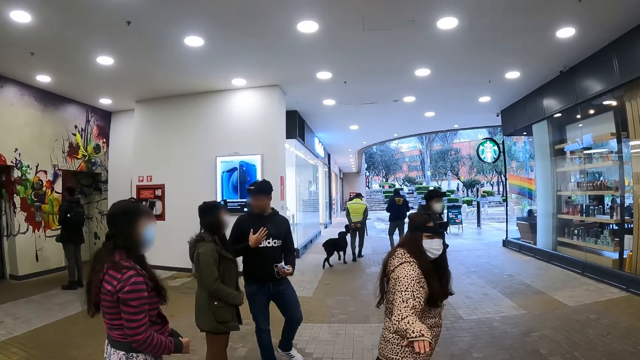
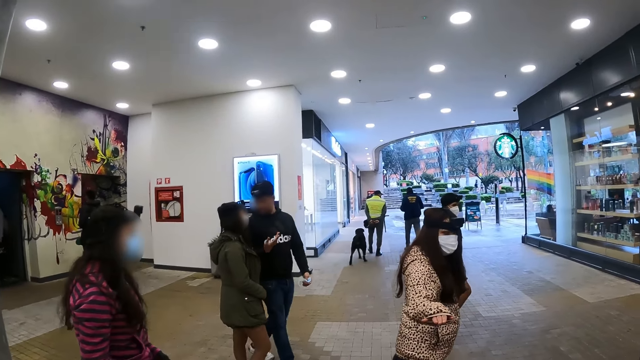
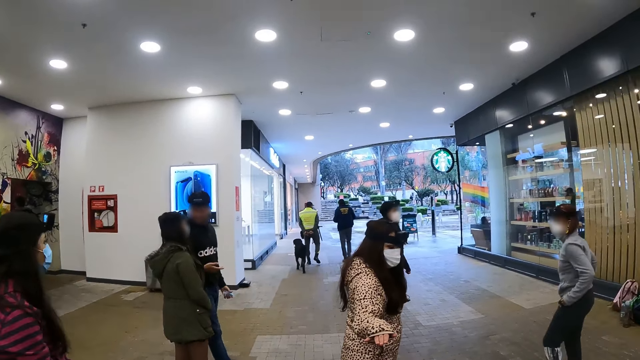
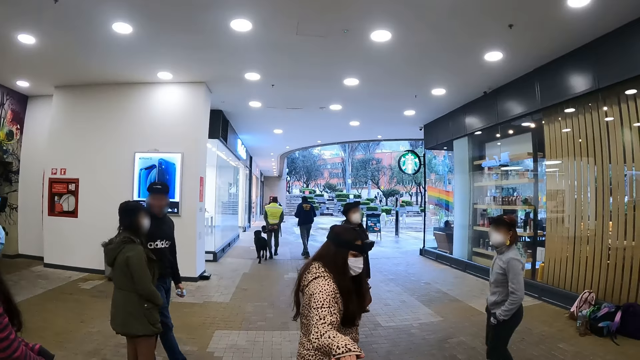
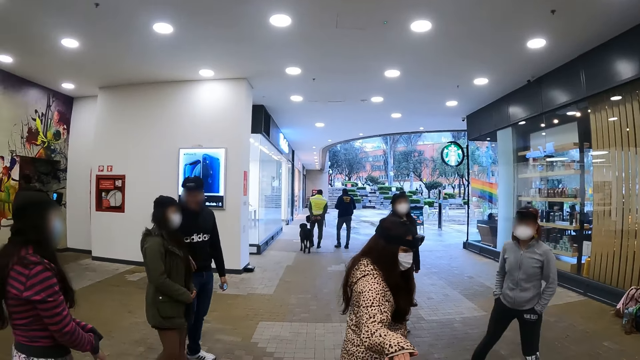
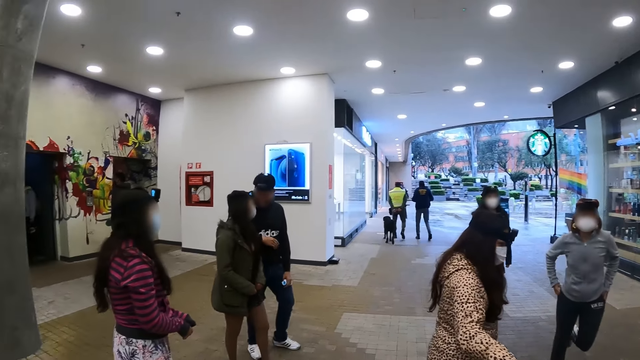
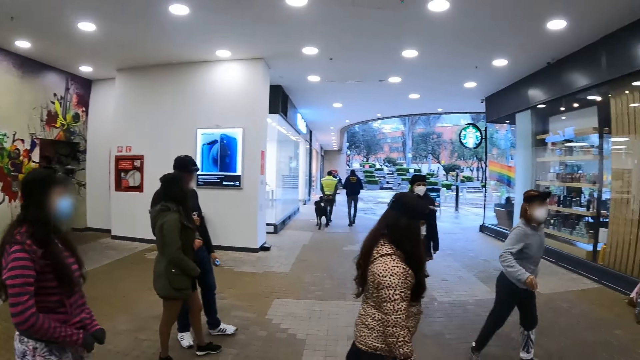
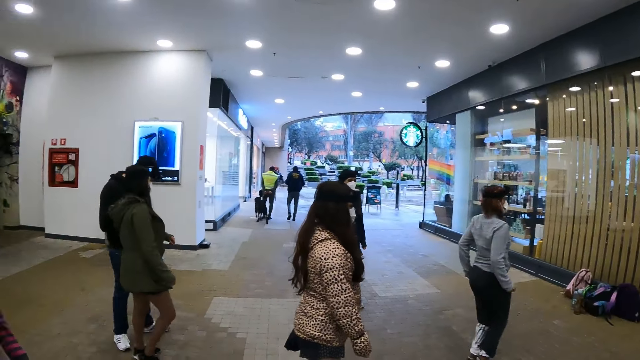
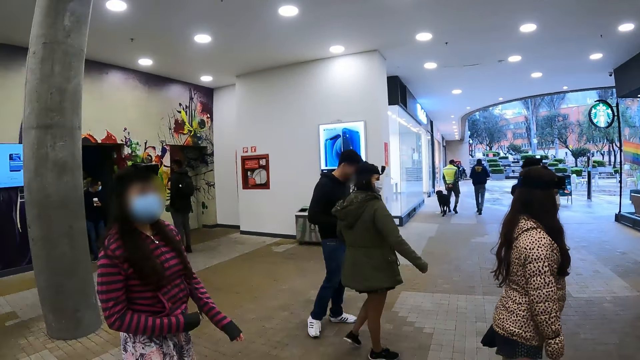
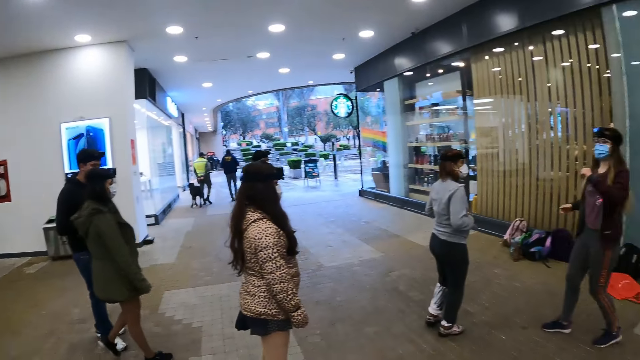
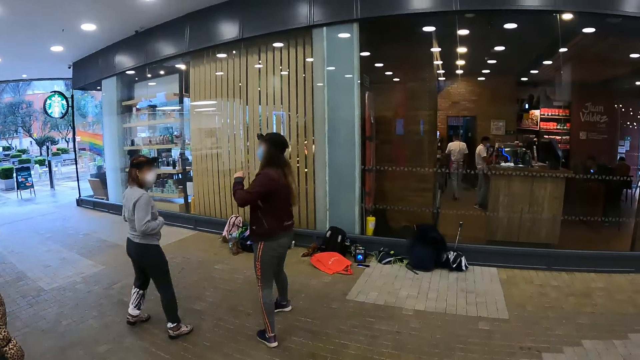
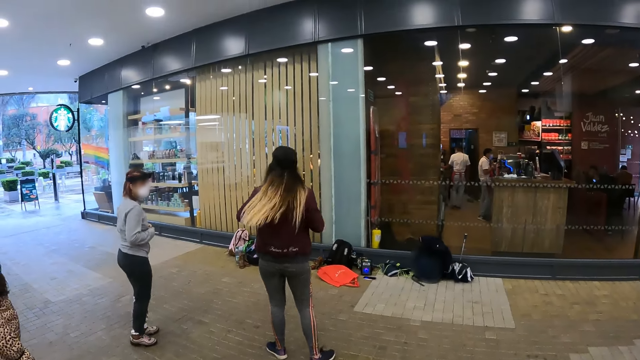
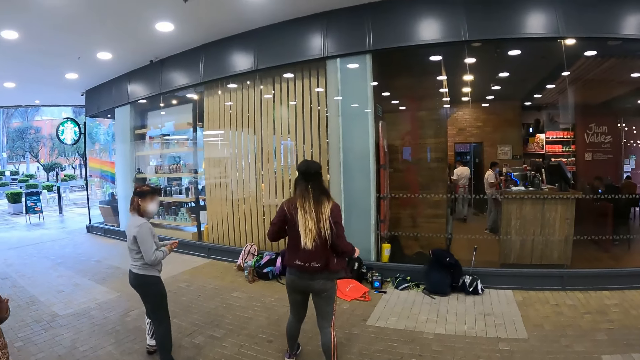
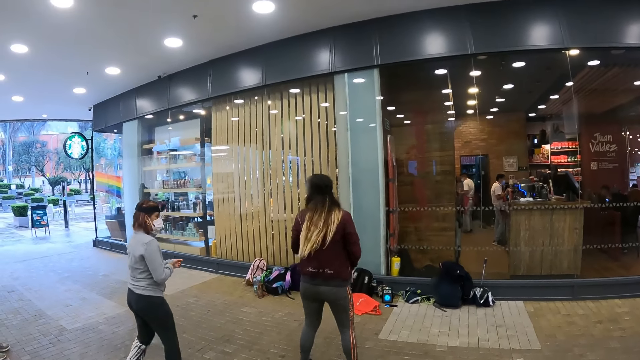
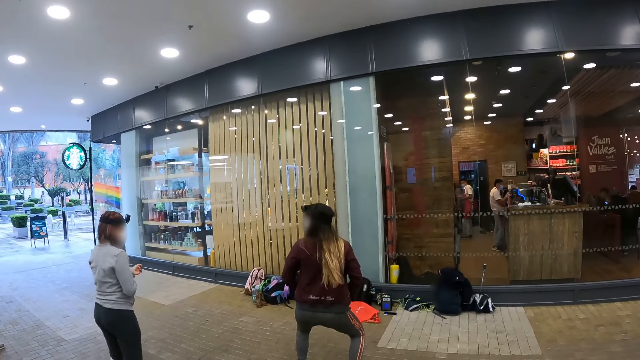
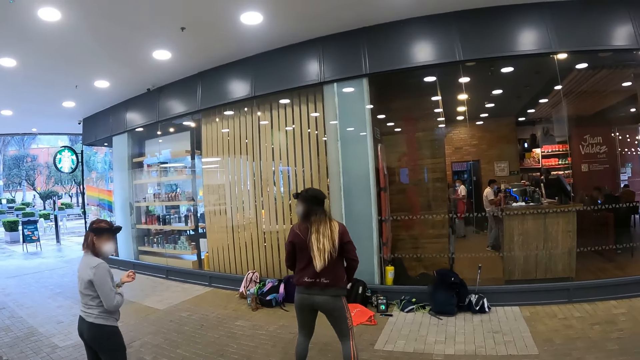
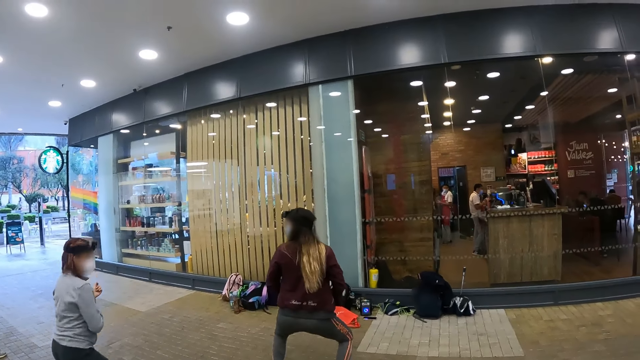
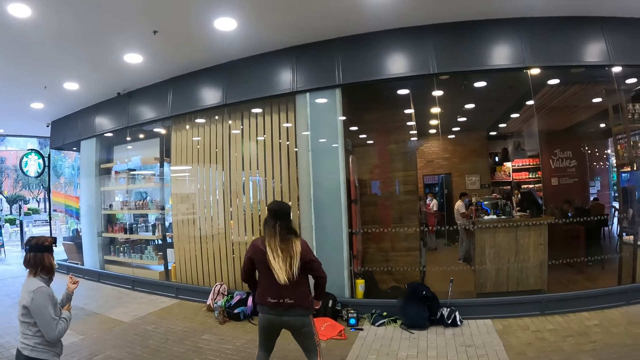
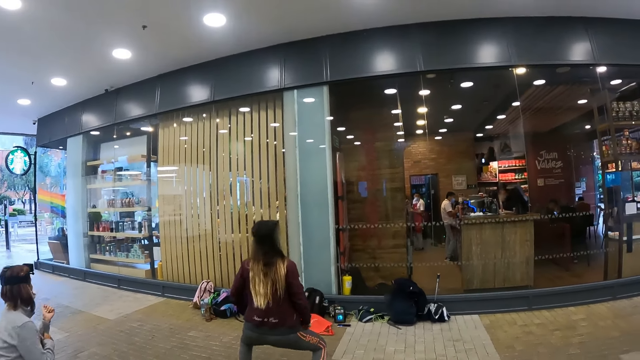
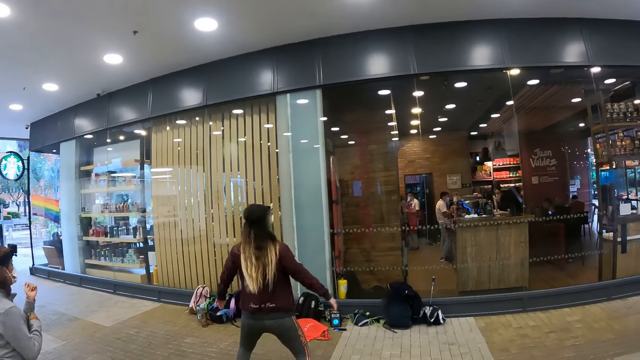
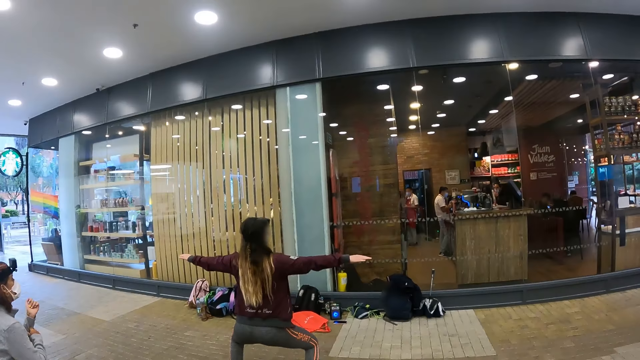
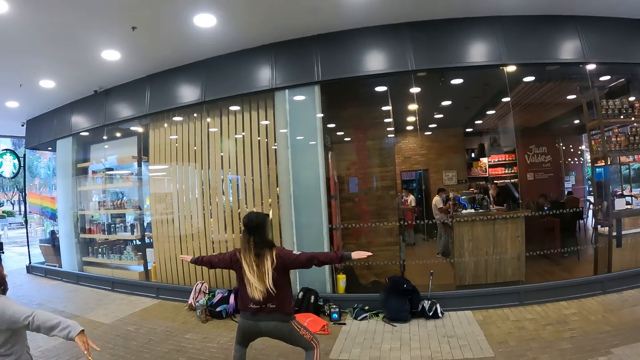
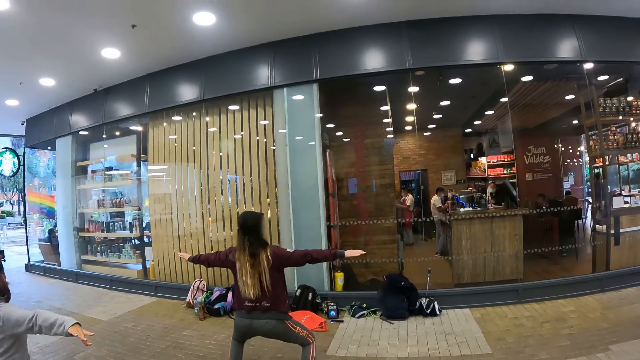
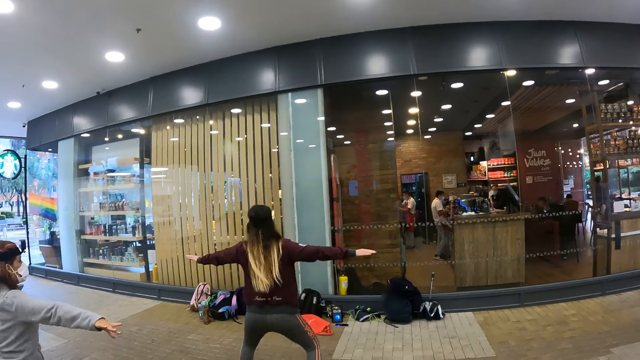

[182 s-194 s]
A woman dances. The camera wearer looks at the glass. Another woman makes physical fitness moves.

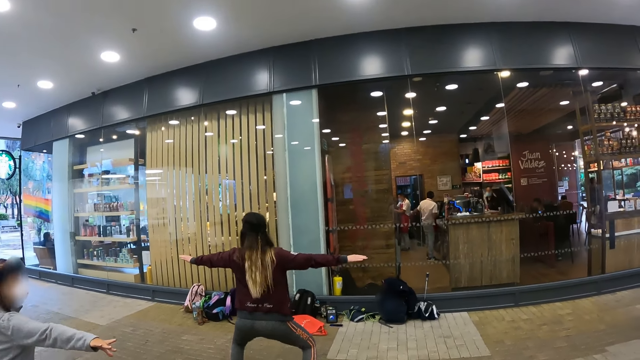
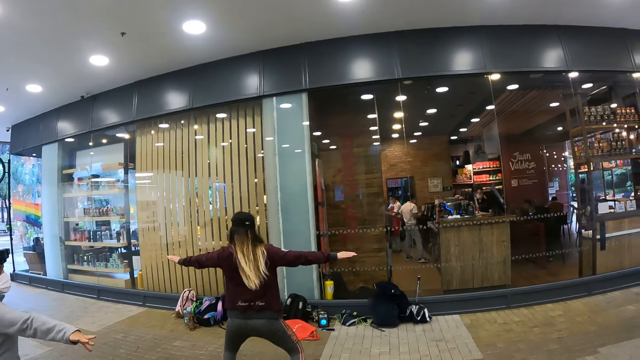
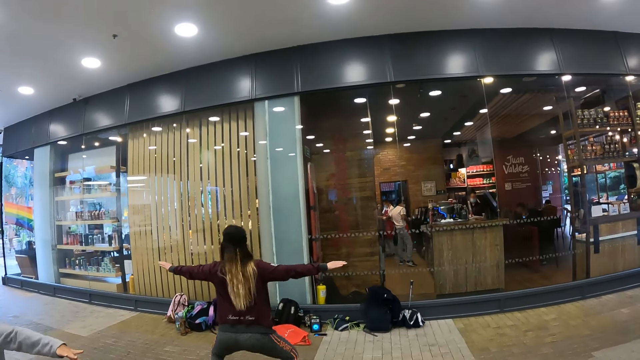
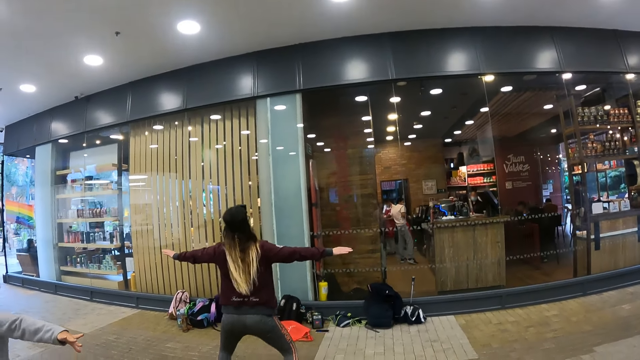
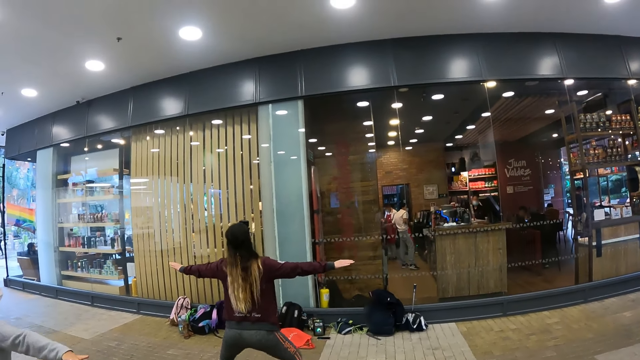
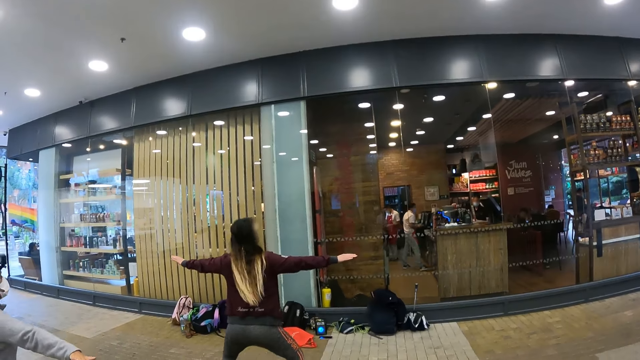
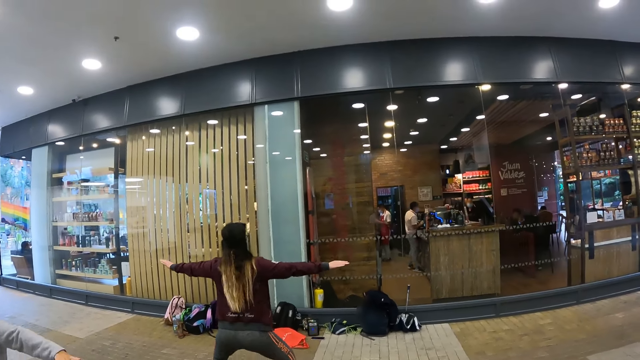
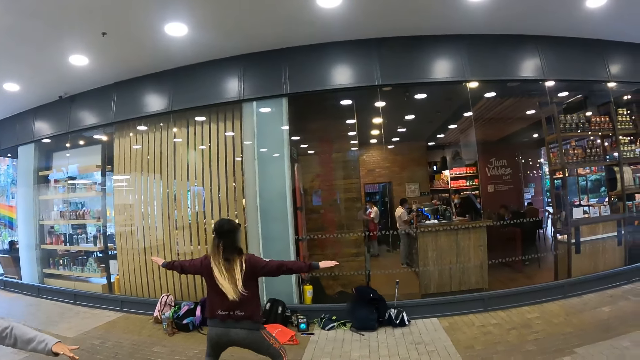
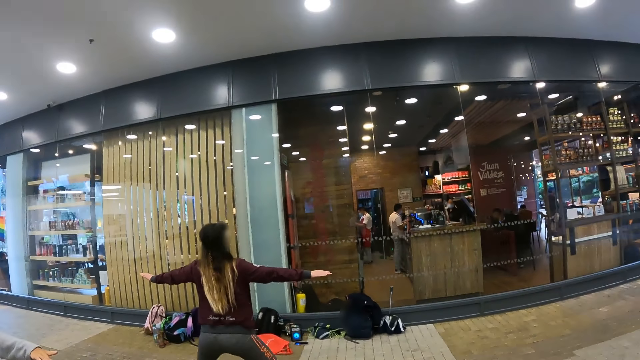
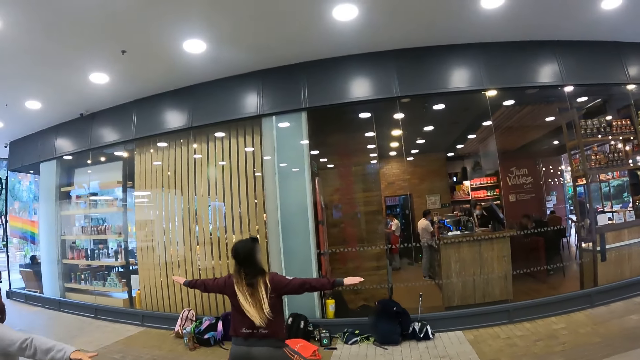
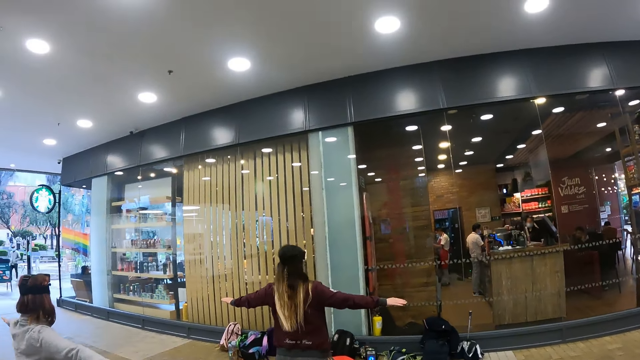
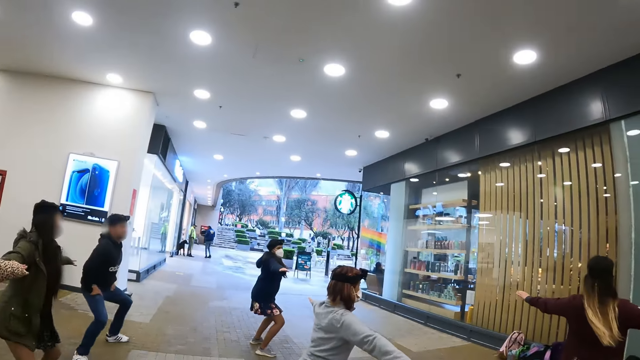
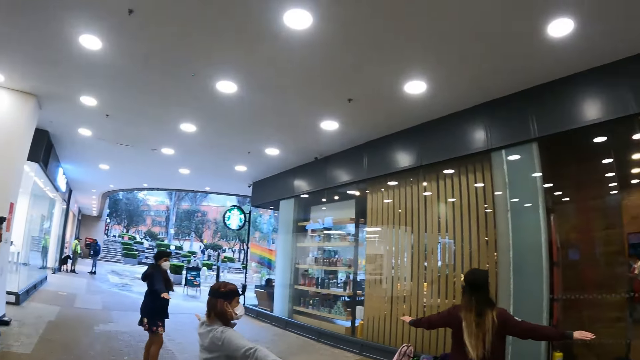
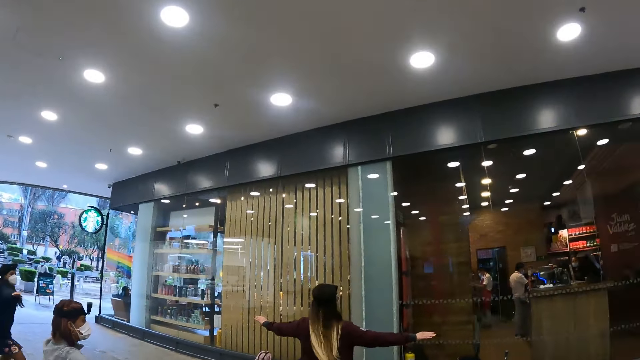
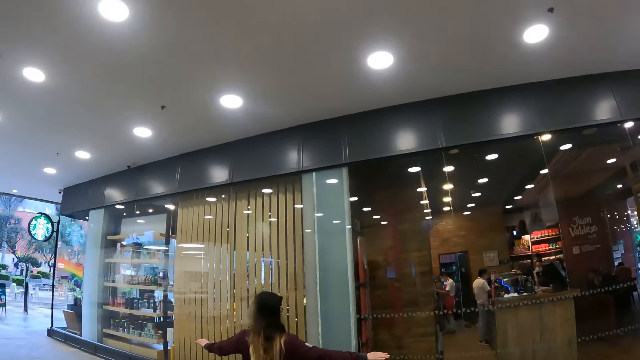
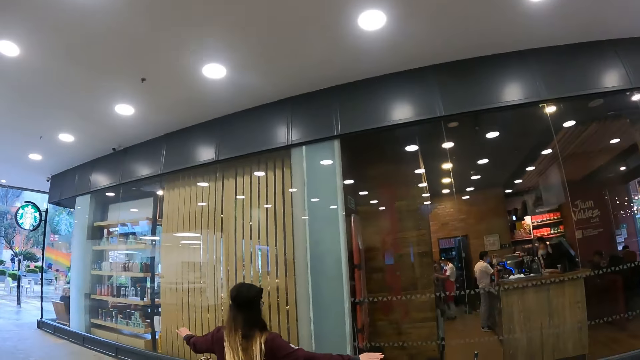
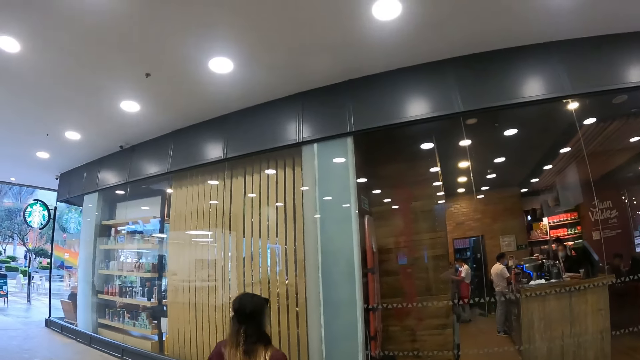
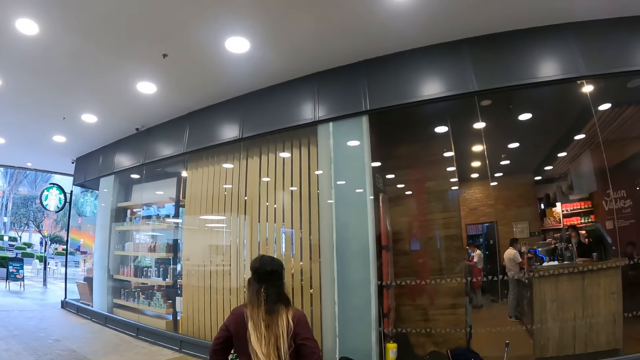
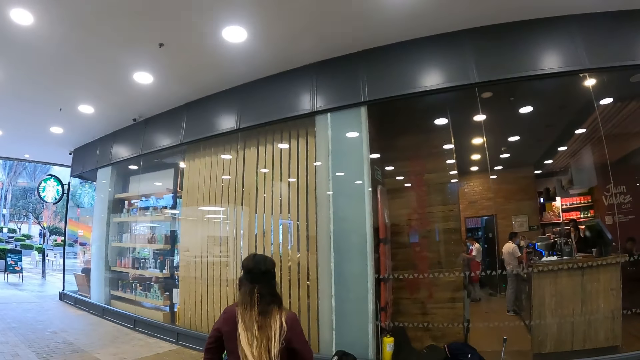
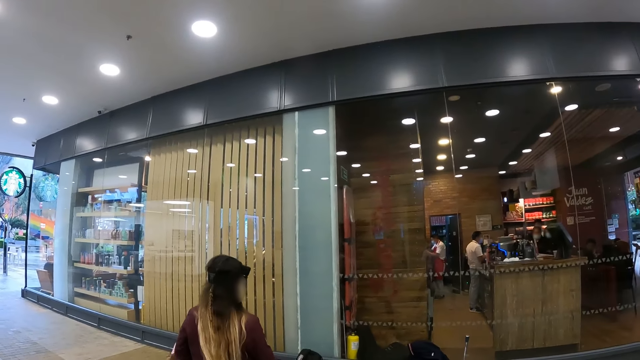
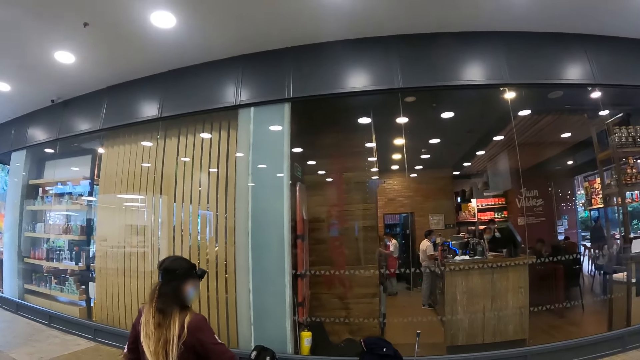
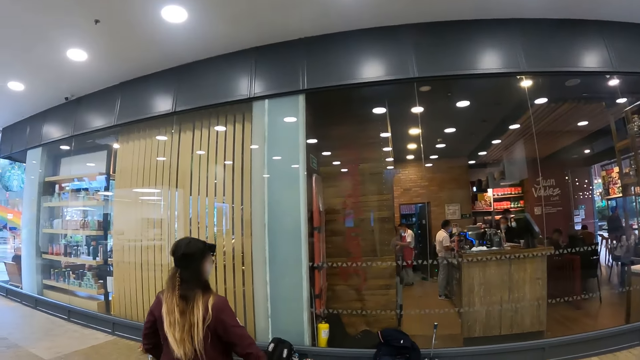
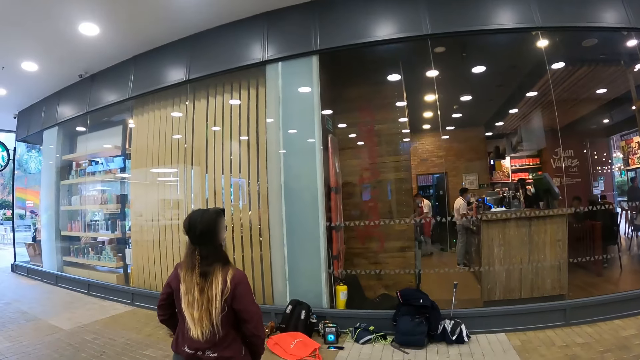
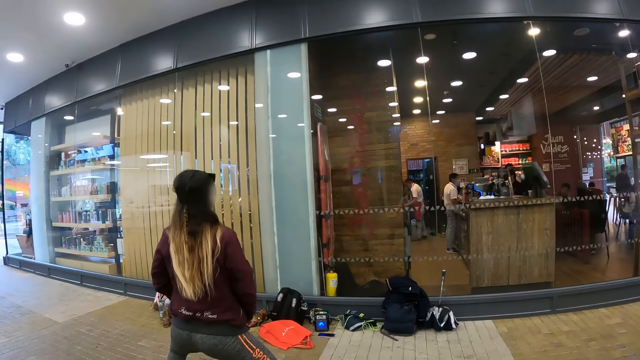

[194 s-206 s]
The camera wearer turns around.
